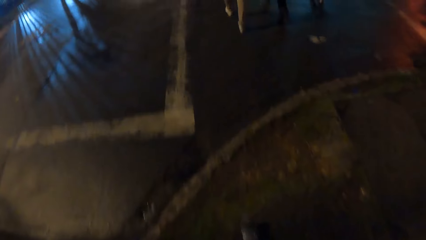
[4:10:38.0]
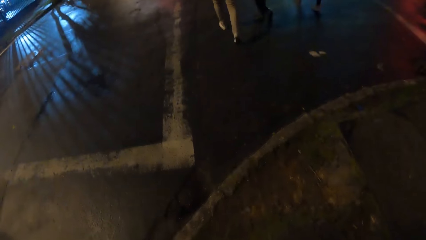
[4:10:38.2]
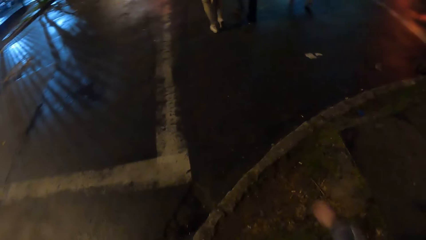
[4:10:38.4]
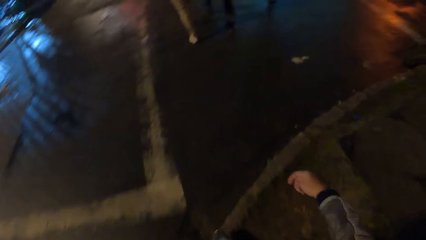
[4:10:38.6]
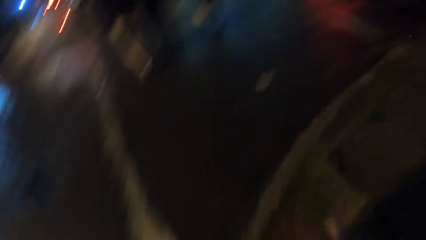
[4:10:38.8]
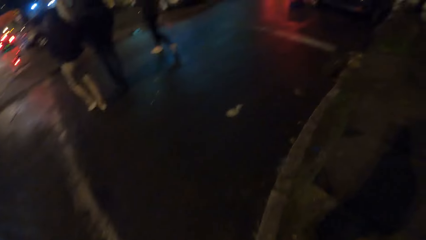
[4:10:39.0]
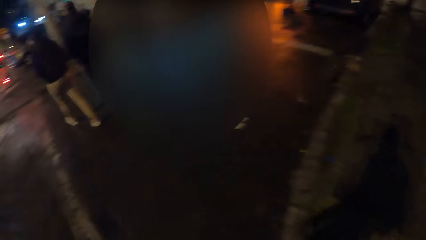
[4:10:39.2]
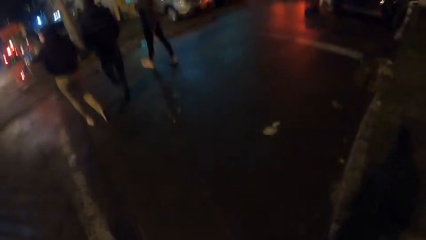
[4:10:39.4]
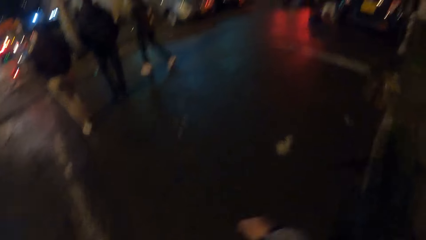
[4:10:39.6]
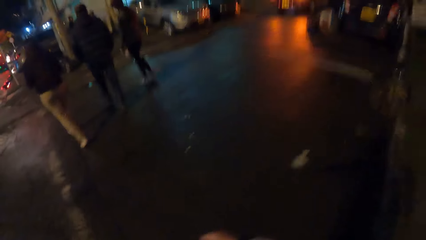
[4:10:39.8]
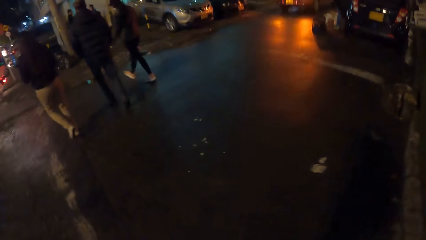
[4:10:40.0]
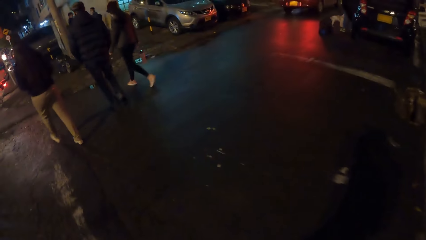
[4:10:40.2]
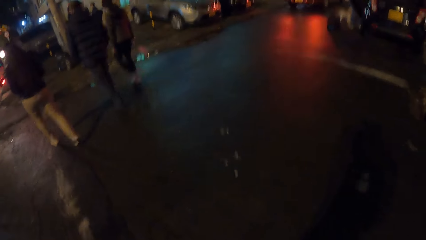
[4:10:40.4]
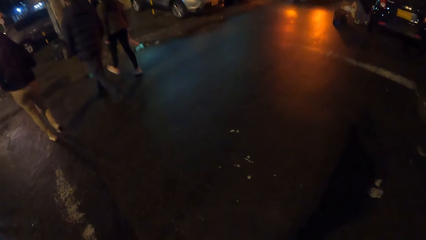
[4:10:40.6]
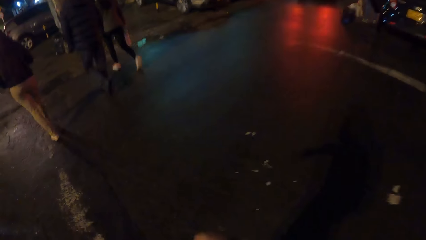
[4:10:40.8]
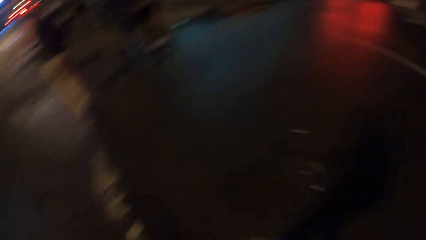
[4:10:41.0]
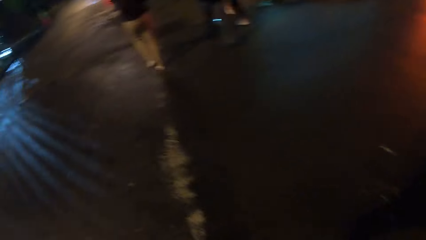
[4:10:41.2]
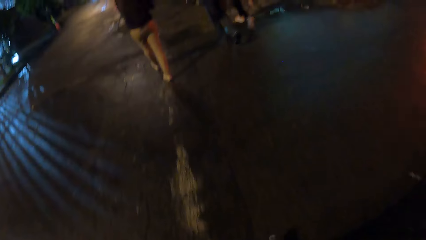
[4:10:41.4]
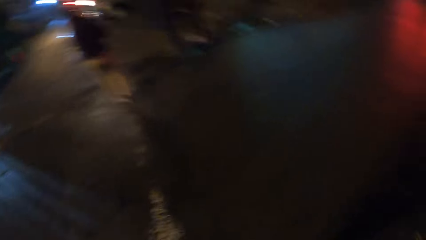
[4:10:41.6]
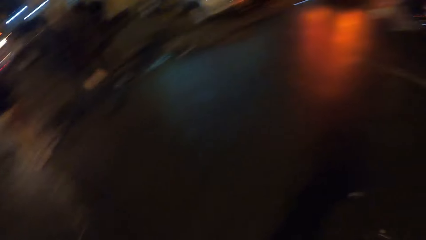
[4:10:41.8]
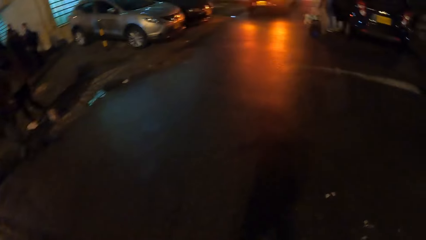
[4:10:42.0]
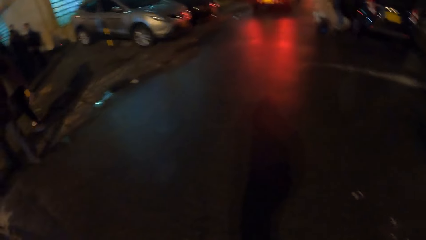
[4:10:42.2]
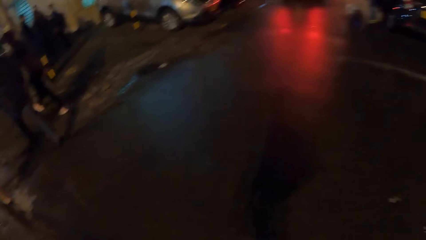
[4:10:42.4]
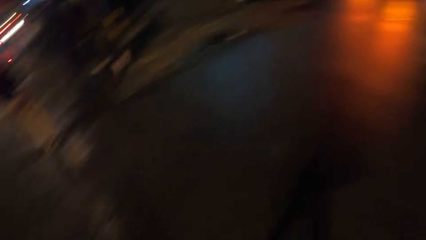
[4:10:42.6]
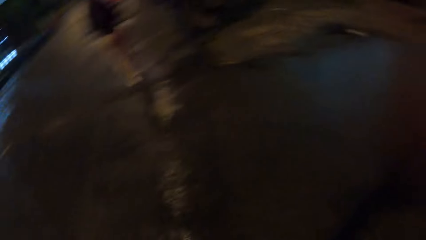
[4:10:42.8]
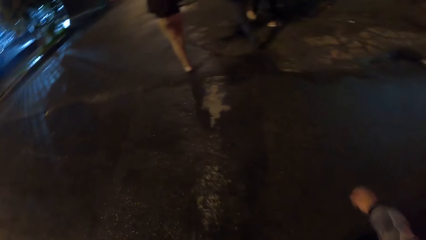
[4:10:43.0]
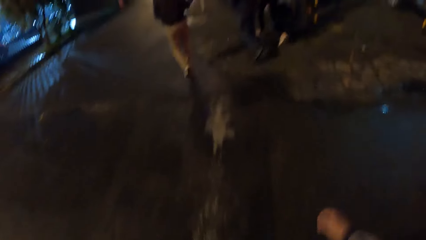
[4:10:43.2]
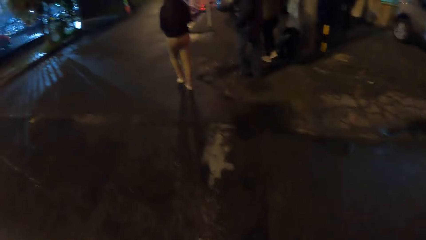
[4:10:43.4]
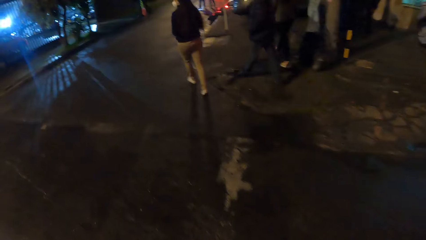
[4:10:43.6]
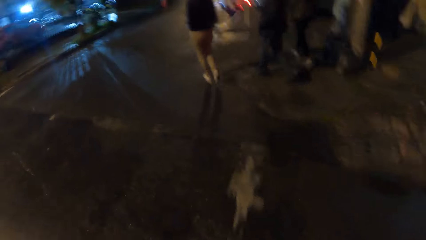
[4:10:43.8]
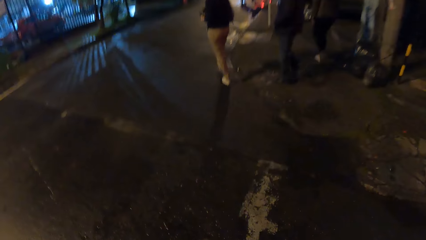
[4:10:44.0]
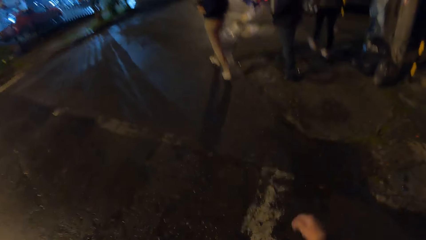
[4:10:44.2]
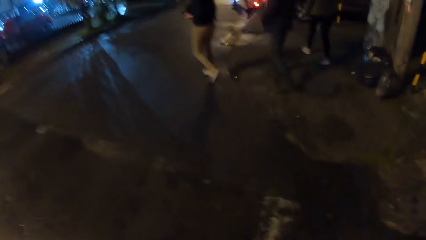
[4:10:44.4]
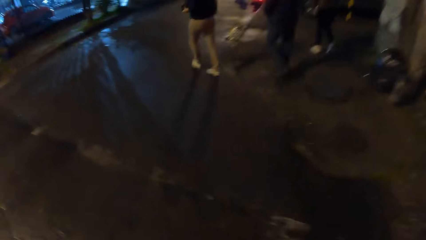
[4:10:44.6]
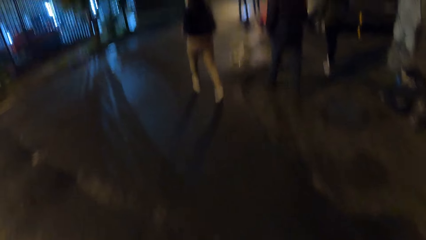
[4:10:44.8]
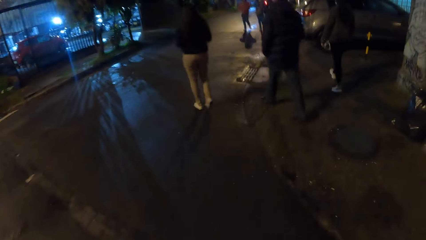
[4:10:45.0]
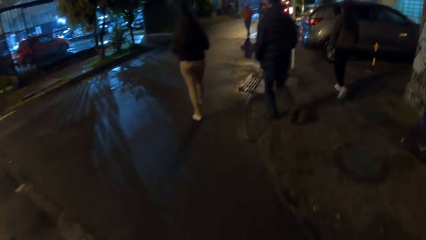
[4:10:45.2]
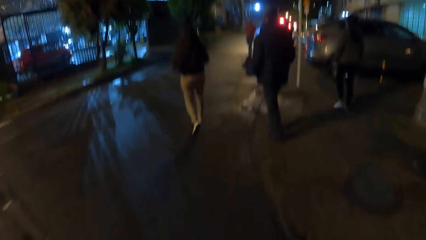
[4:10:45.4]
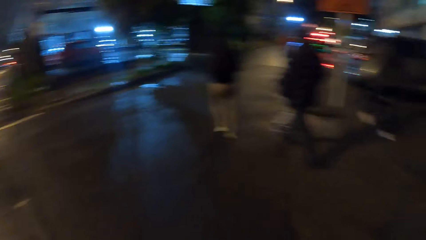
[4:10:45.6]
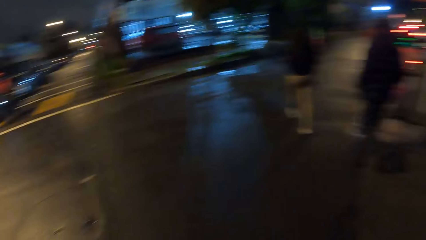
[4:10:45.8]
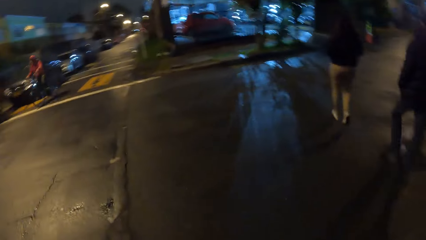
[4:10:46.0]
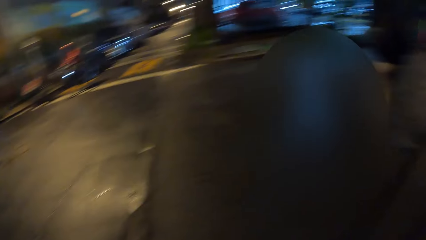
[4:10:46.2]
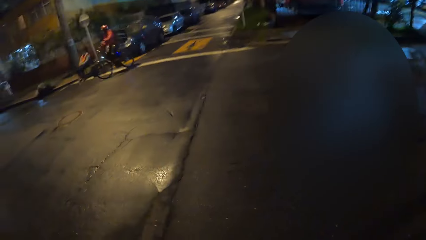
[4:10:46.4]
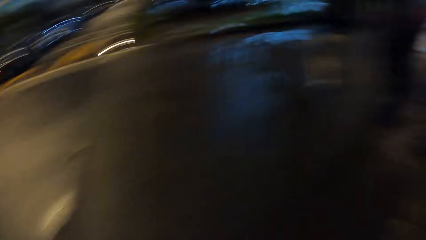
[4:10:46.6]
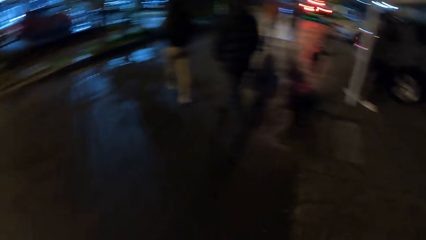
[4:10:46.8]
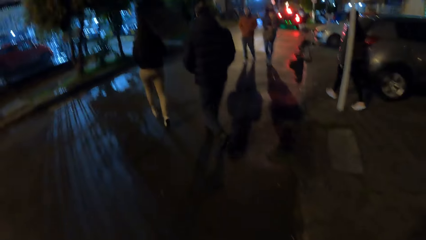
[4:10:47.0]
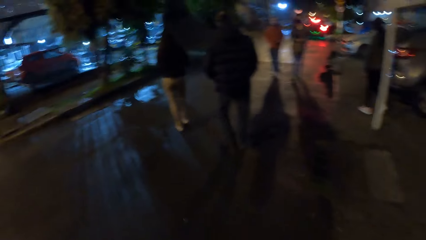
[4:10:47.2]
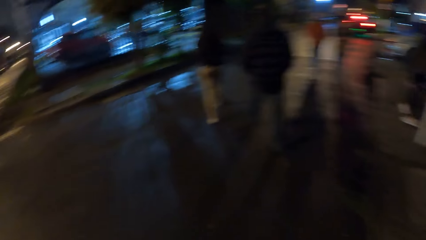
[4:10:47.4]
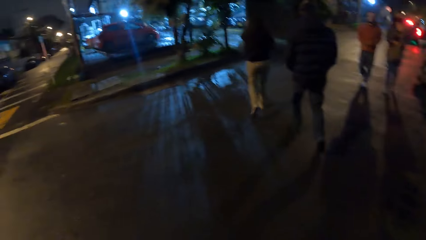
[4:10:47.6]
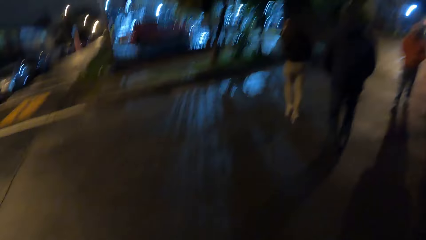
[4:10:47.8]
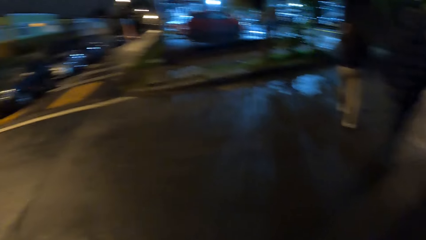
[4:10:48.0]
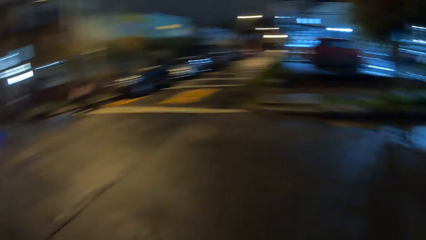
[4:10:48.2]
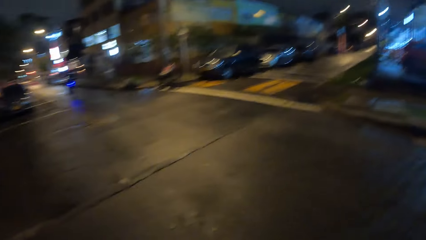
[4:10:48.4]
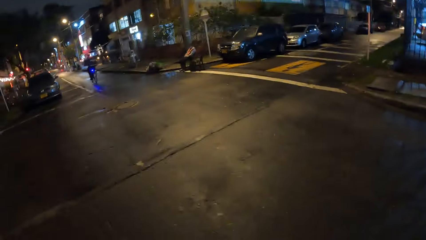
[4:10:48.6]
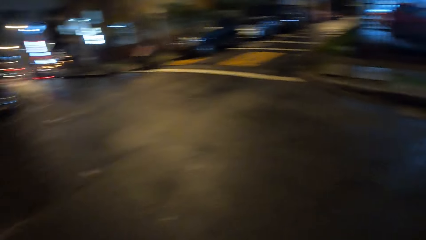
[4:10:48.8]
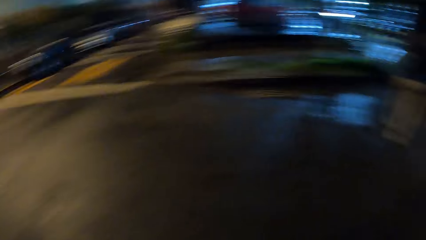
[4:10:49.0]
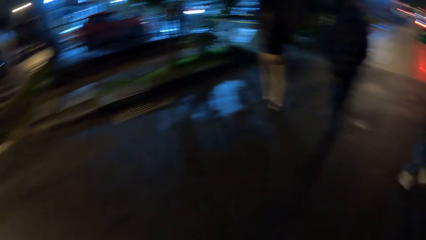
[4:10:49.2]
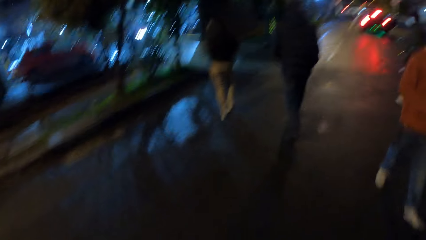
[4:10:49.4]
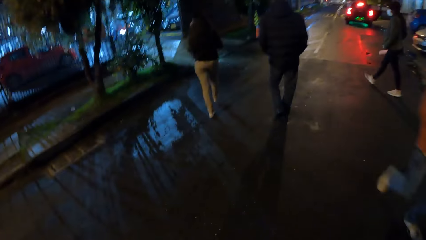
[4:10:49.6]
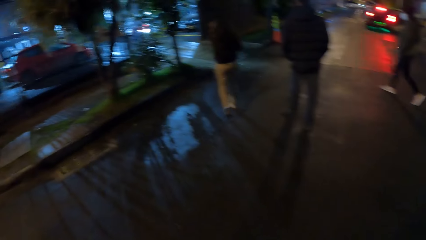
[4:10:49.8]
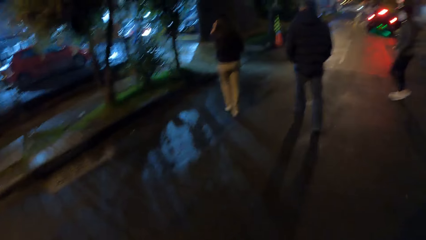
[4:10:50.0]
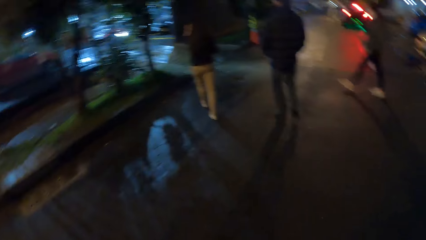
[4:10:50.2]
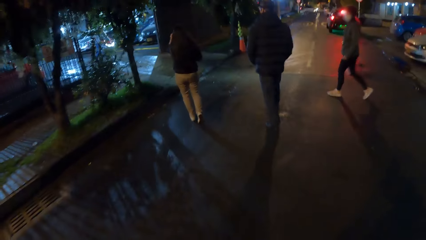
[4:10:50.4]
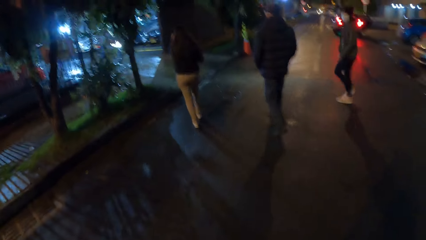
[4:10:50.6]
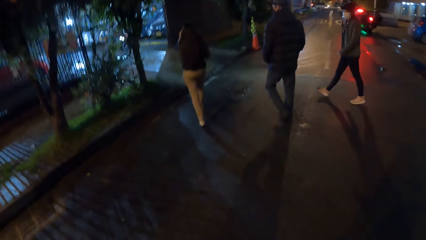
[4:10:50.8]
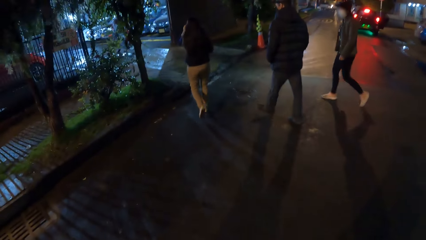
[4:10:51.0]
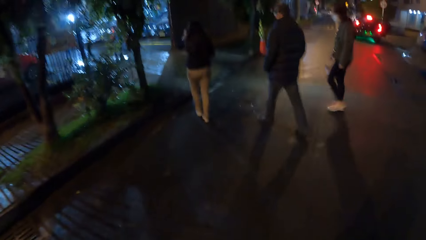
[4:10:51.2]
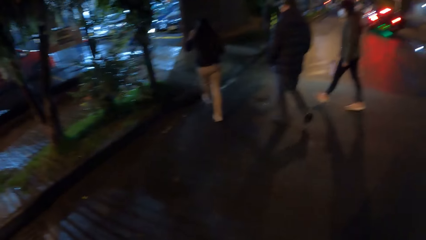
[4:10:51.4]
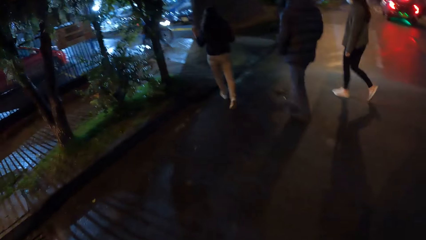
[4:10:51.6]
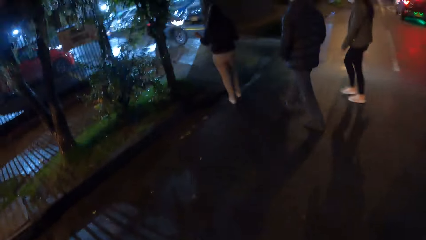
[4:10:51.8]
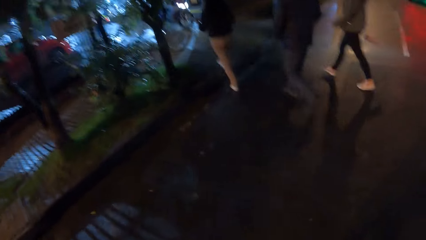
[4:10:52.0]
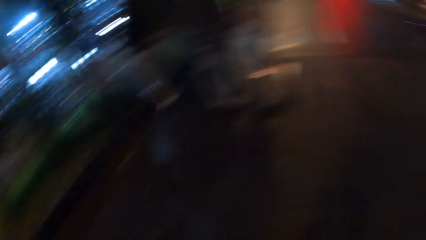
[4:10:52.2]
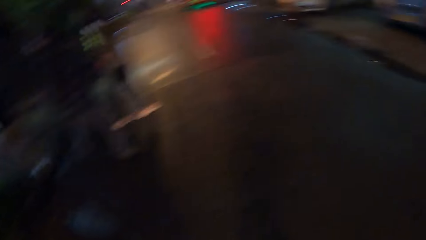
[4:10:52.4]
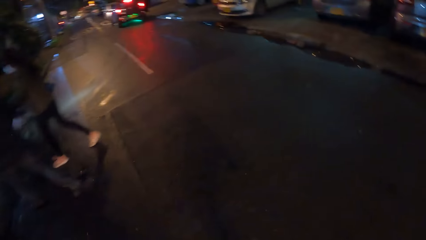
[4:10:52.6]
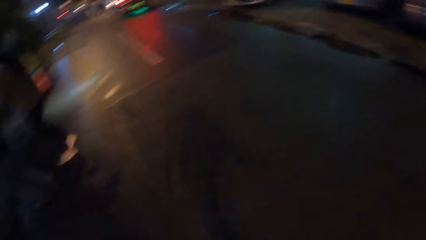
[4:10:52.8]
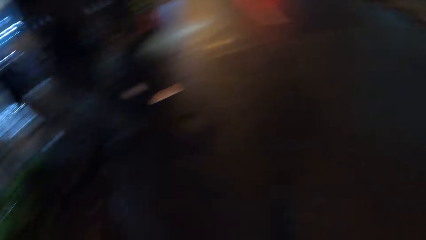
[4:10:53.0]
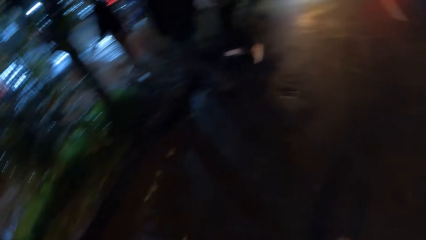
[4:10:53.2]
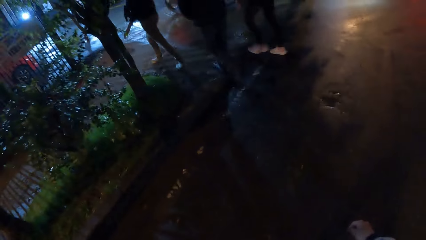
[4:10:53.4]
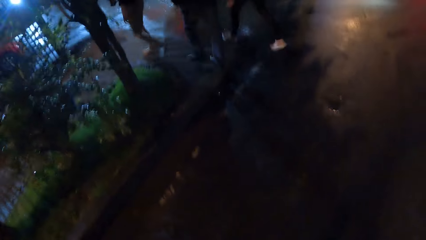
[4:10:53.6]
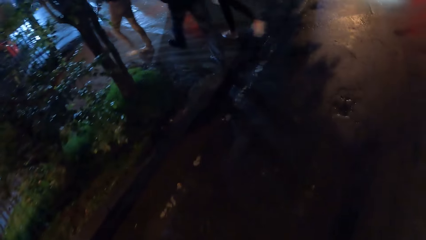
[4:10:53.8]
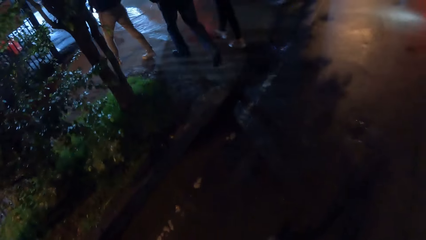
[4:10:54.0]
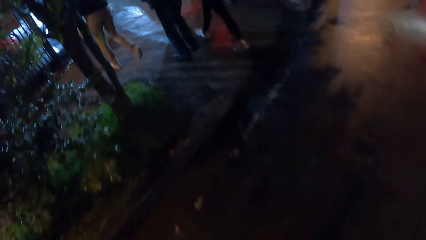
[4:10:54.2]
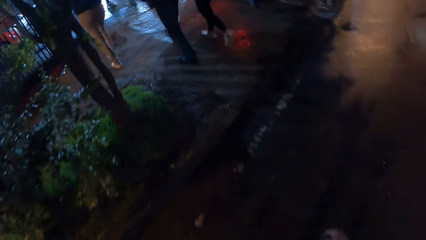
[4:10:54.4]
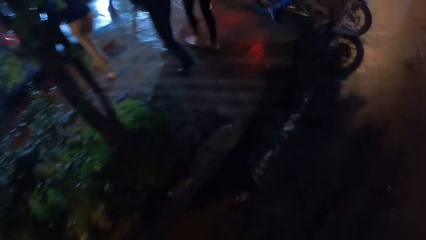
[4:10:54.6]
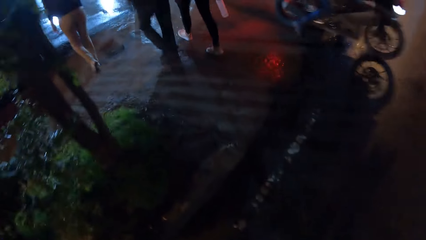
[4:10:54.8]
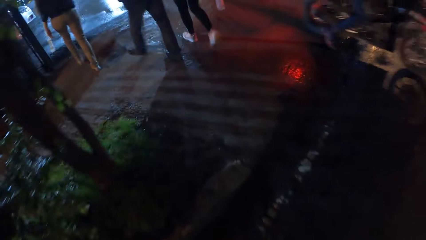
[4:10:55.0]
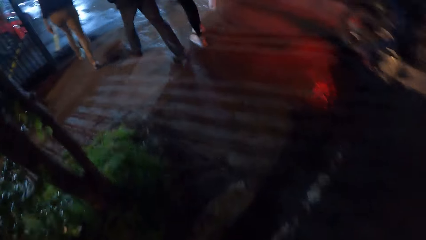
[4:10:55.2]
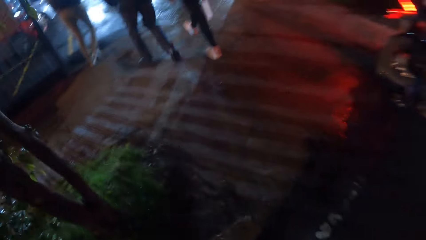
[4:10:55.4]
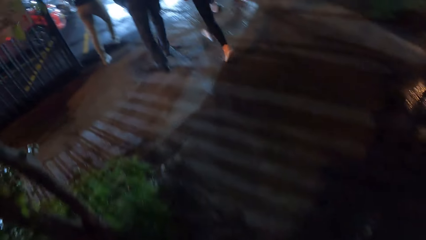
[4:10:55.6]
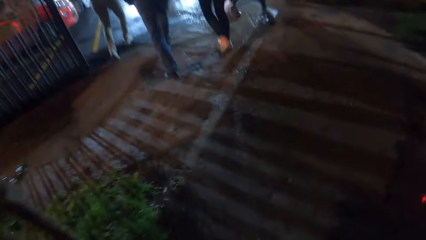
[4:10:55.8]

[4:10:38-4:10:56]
The camera wearer crosses a road. They look around. A woman crosses the road. The camera wearer looks around. A man walks. A second man walks. A third man closes the road. The camera wearer crosses the road. The third man crosses the road. The camera wearer looks around. They walk.
